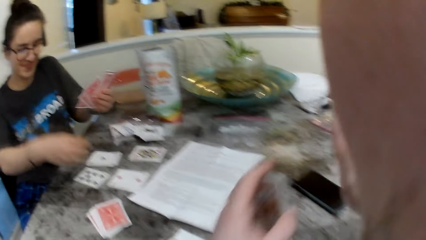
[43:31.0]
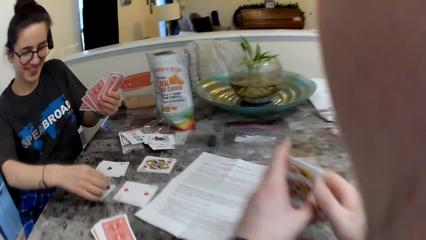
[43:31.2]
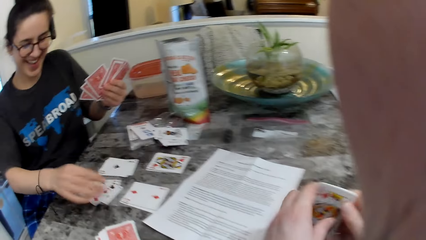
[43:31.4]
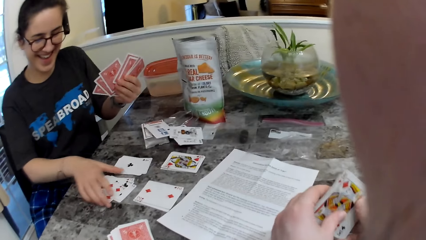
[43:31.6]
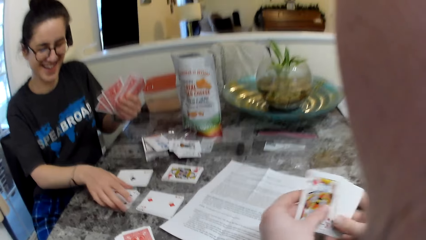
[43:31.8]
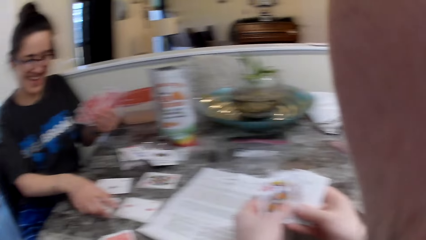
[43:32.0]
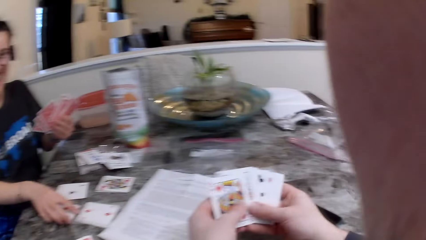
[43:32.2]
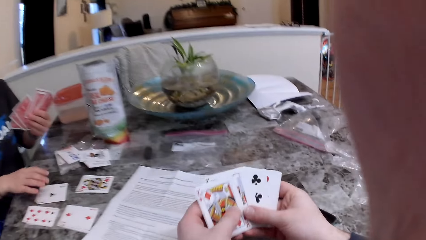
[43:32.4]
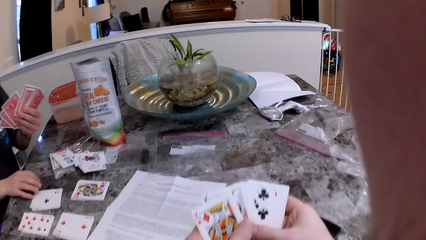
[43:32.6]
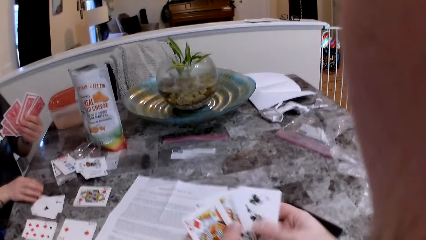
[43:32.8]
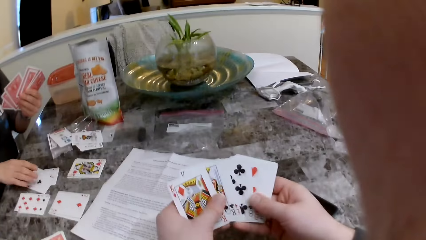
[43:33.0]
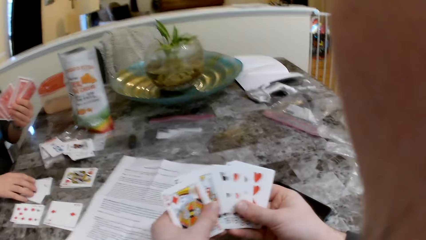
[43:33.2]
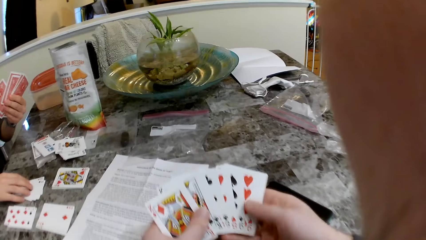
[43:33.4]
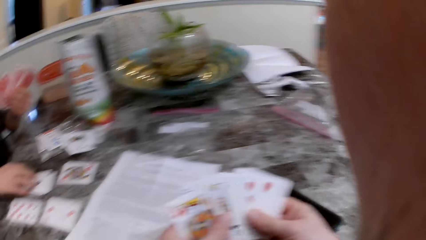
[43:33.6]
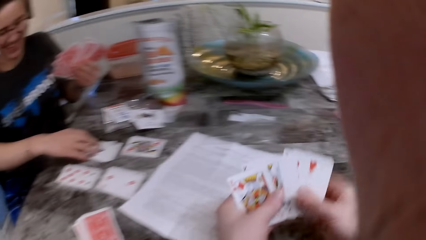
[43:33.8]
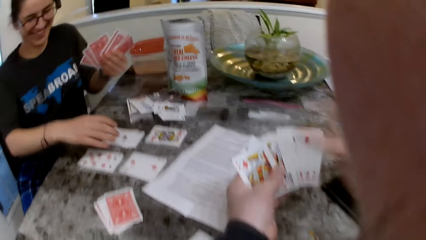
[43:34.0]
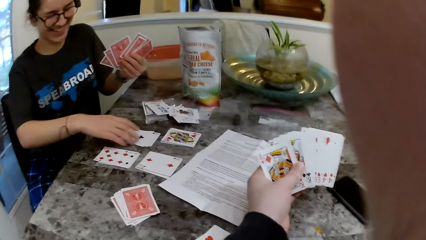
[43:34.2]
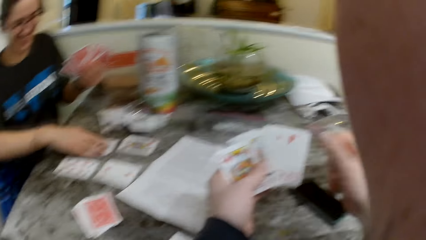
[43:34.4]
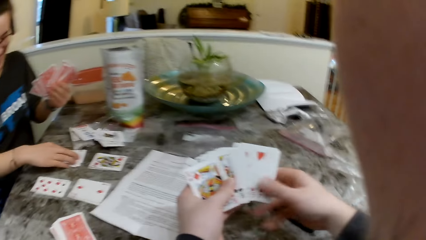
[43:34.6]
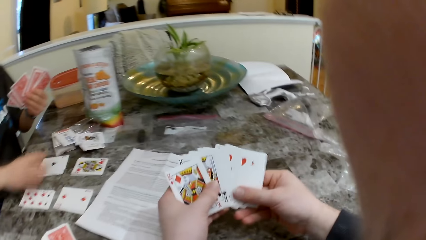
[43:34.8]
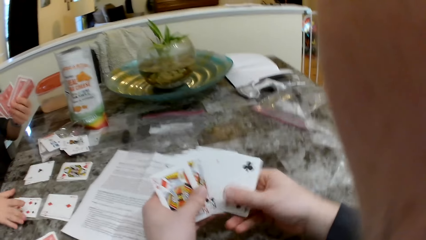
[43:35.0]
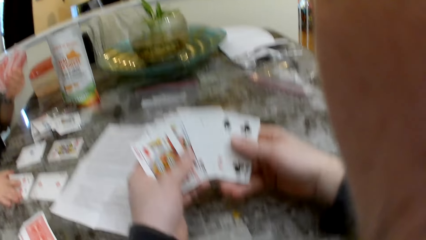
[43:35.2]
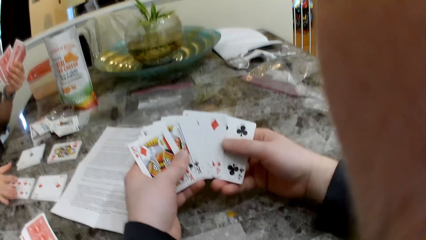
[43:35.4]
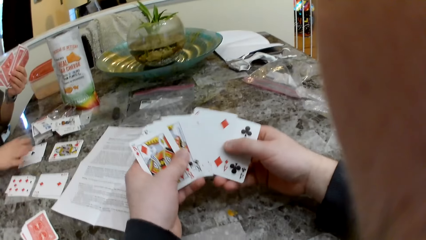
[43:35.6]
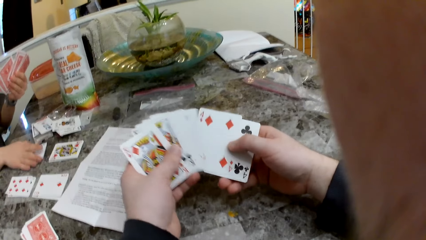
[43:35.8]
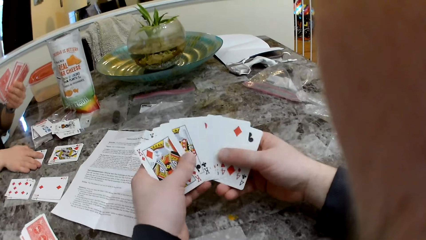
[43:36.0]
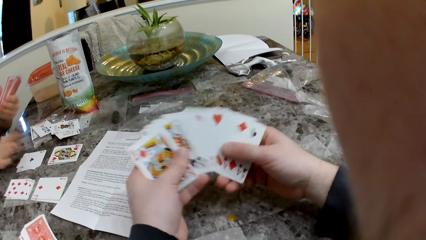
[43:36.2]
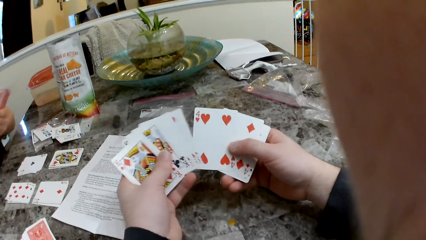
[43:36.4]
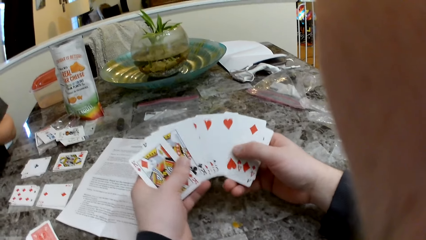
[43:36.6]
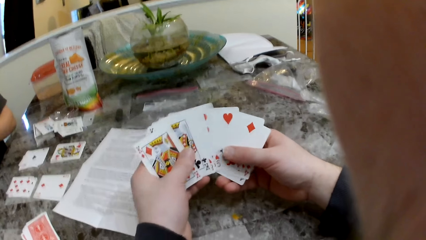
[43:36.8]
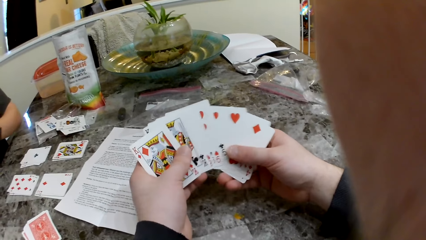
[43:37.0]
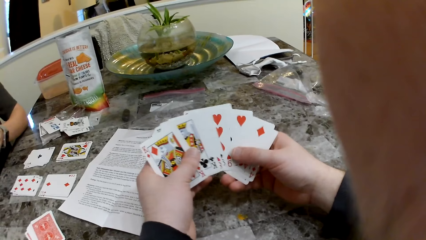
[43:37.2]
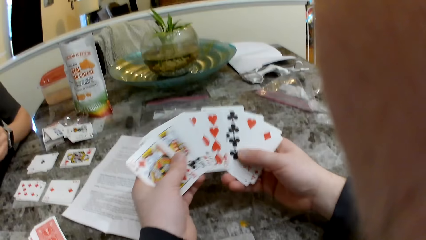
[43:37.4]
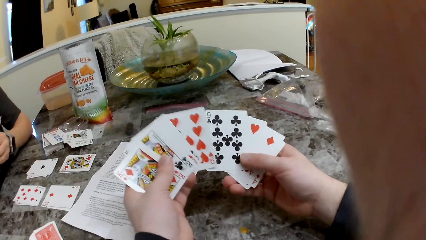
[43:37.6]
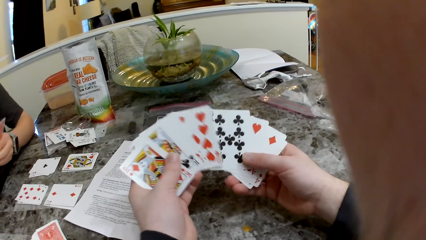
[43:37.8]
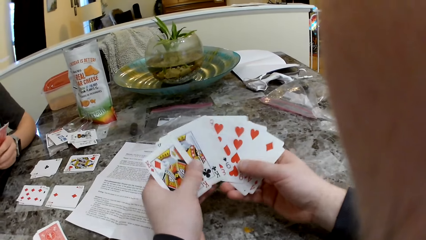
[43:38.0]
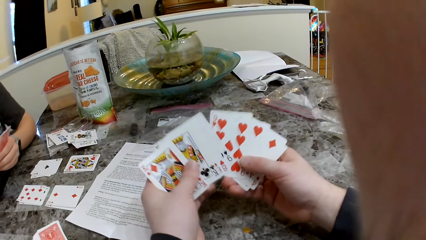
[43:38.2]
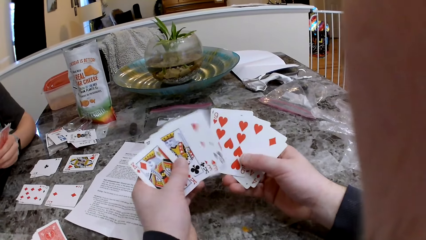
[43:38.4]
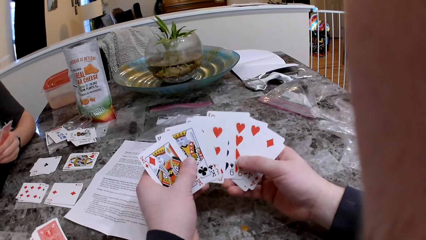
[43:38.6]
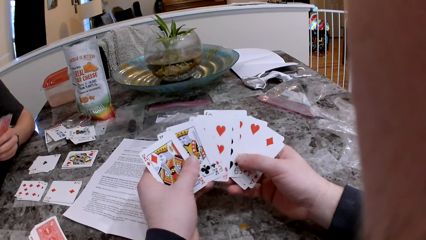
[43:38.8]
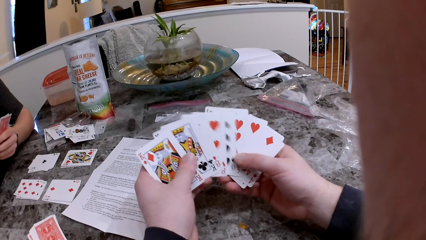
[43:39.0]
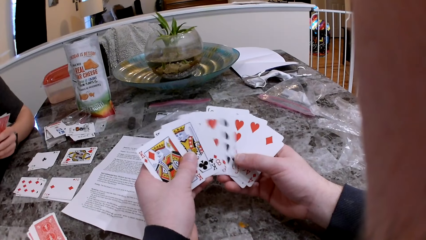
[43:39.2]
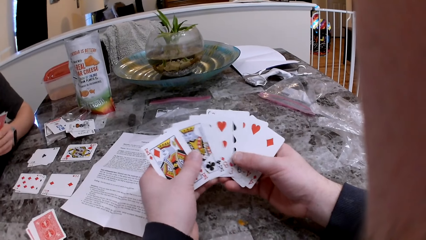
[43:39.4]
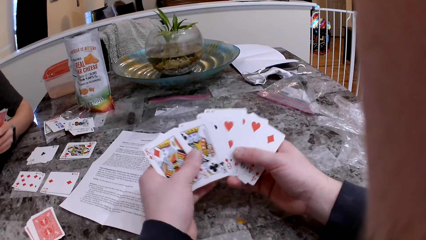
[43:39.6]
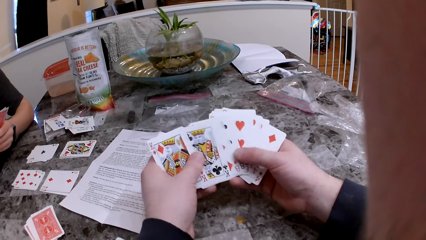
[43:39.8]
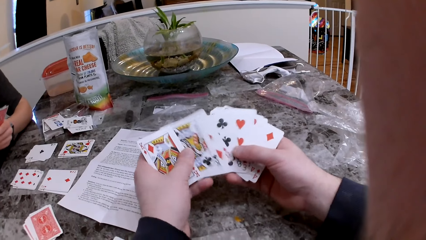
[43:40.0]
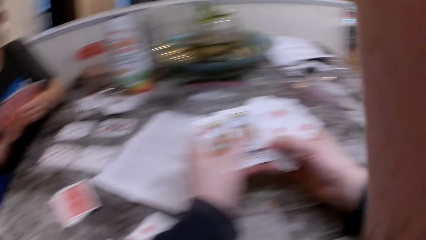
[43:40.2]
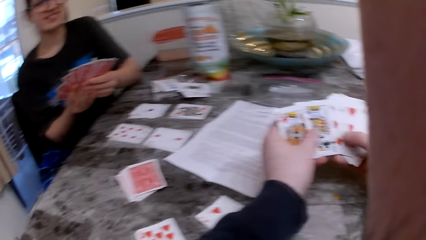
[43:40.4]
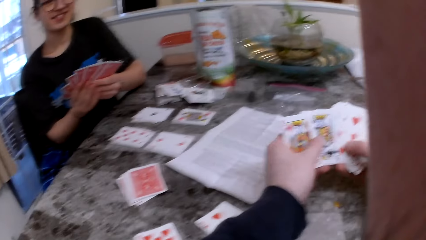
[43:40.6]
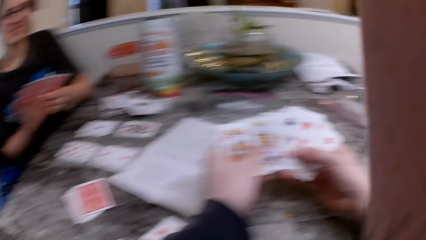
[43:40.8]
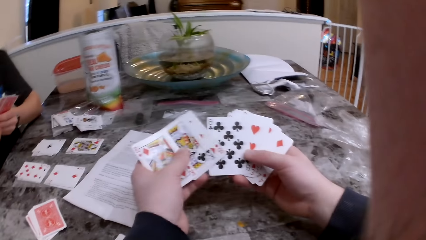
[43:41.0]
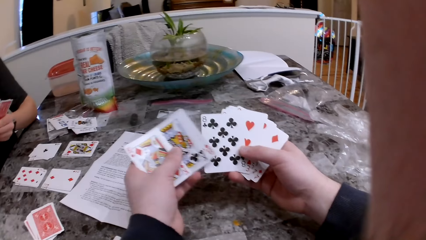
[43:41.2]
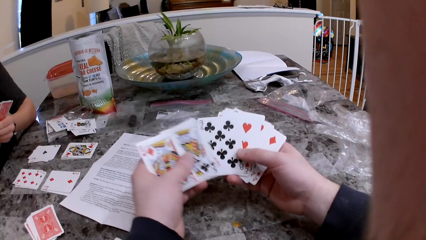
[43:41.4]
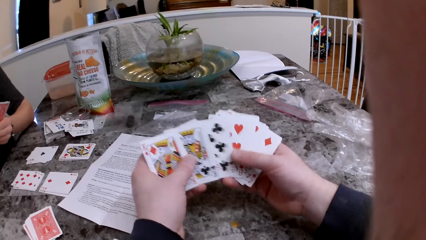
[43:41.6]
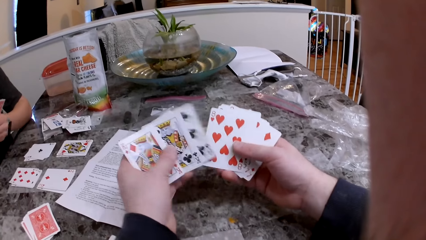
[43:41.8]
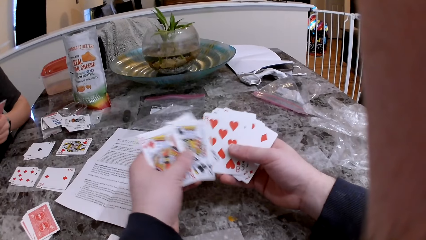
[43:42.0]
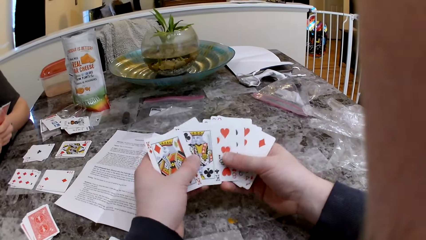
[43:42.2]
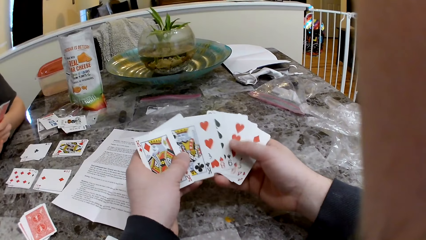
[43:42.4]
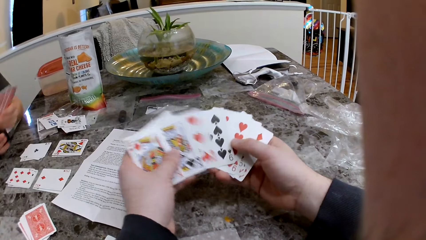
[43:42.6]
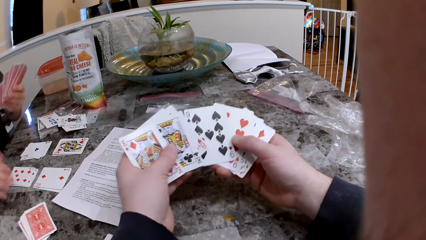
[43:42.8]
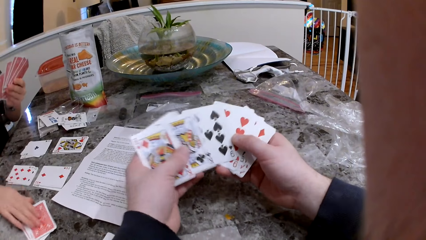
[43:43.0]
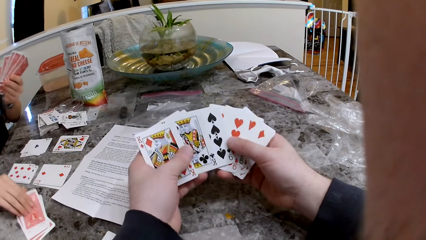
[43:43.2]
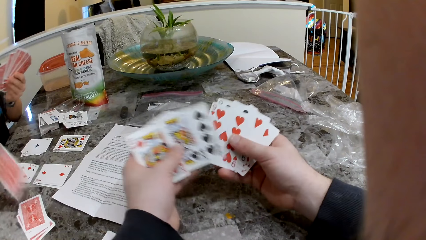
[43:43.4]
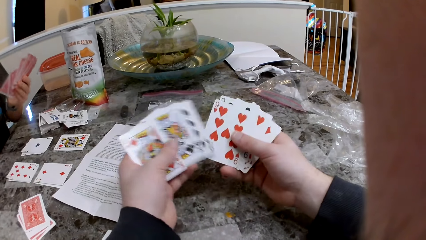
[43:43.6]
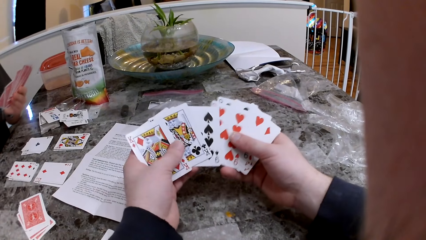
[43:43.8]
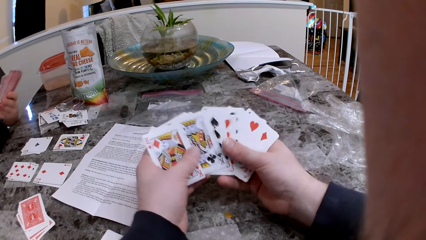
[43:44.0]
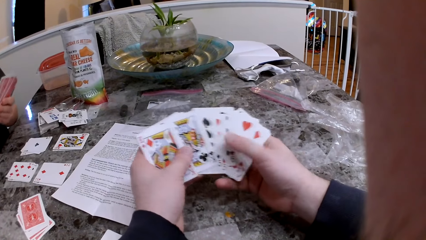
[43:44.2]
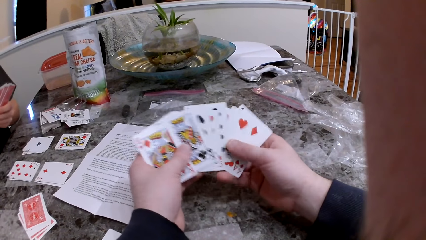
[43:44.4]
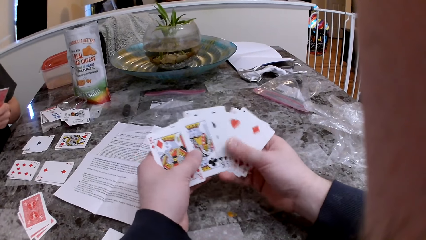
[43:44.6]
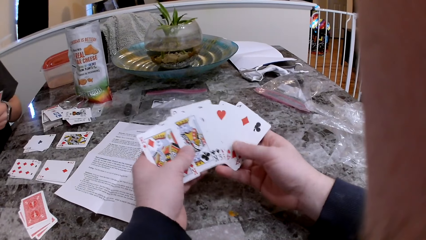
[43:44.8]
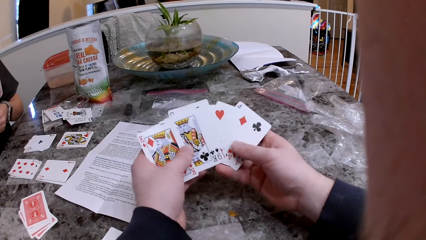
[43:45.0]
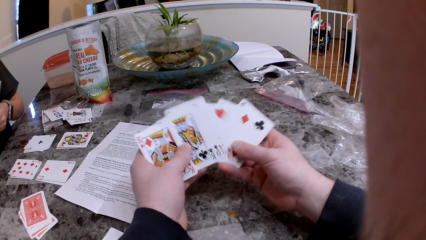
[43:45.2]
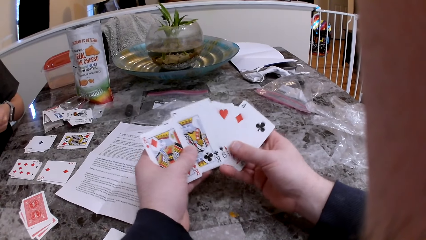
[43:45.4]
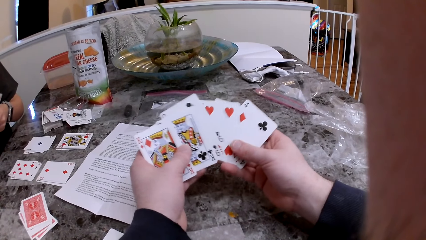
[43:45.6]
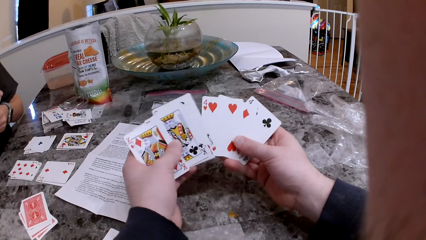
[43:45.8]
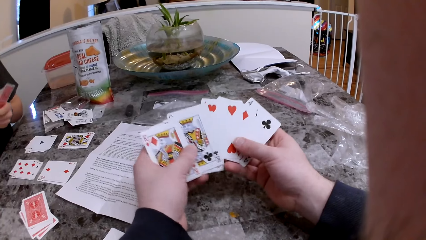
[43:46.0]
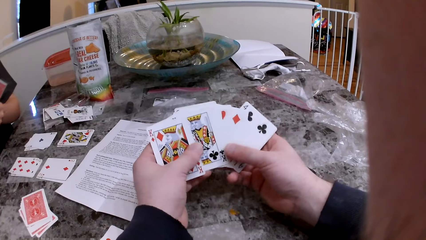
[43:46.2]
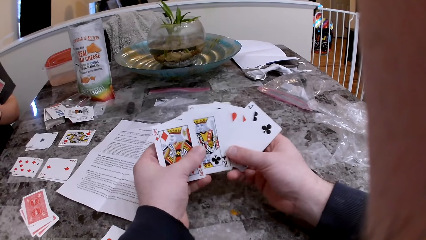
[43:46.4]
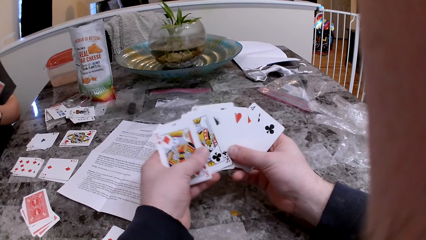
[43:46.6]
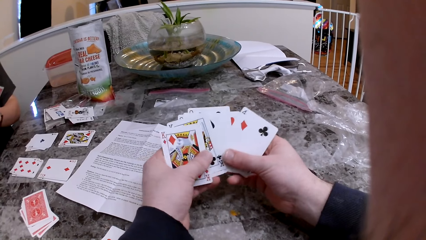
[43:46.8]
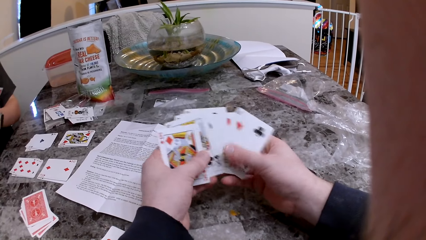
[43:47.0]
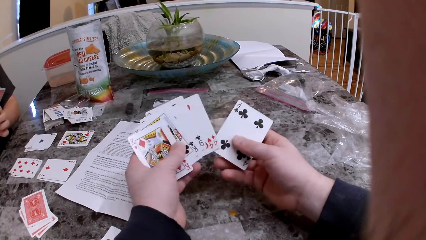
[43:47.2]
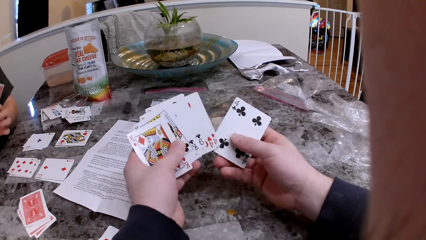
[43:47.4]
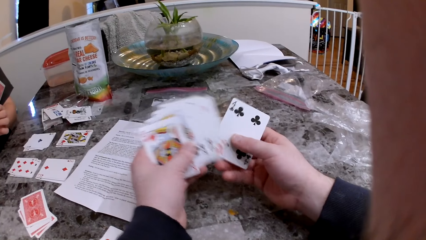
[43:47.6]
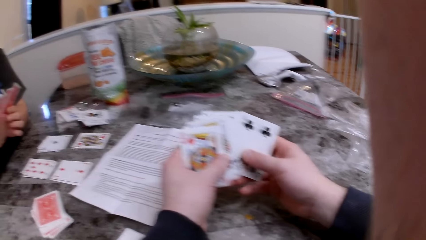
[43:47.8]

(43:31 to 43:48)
The woman puts the cards on the table. The camera wearer arranges the cards. The woman arranges sets of cards on the table with her right hand. The camera wearer checks the cards. The woman pushes the cards. The woman picks up a card on the table with her right hand.
